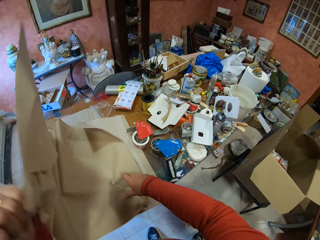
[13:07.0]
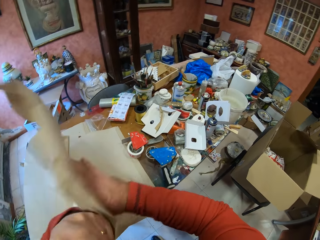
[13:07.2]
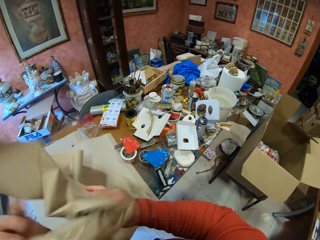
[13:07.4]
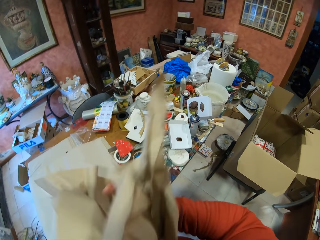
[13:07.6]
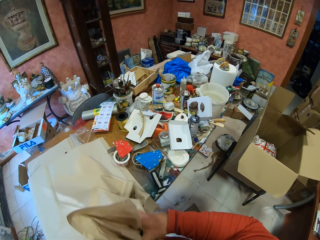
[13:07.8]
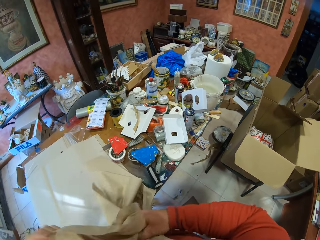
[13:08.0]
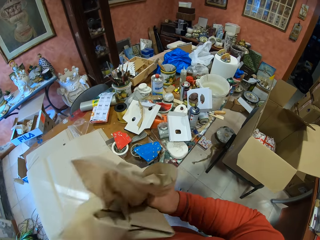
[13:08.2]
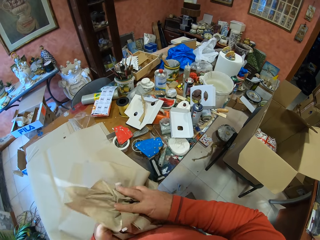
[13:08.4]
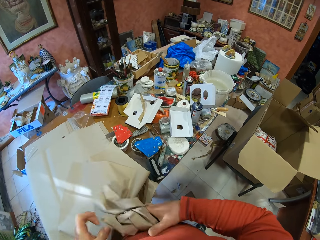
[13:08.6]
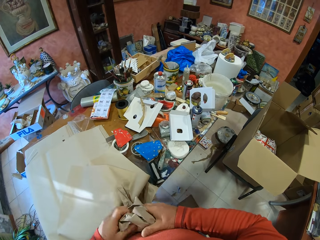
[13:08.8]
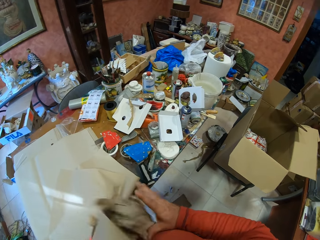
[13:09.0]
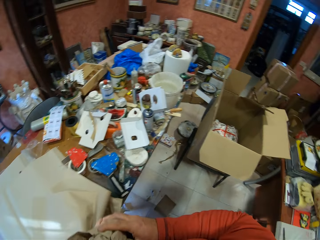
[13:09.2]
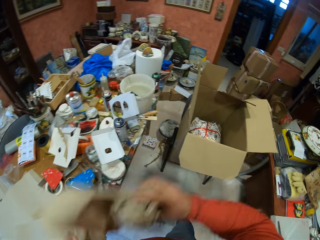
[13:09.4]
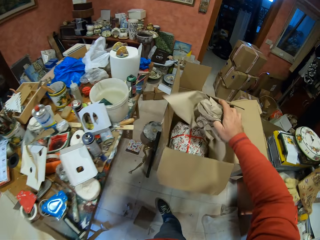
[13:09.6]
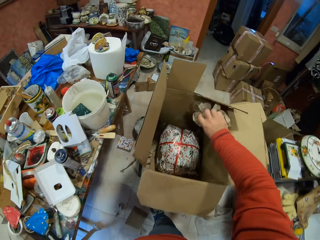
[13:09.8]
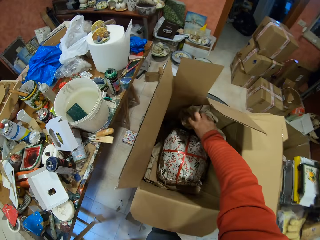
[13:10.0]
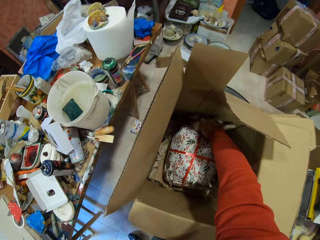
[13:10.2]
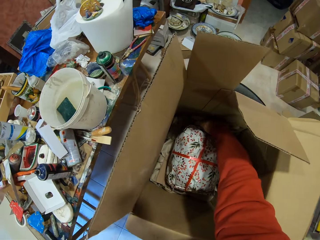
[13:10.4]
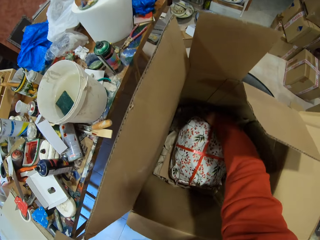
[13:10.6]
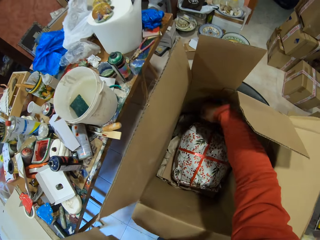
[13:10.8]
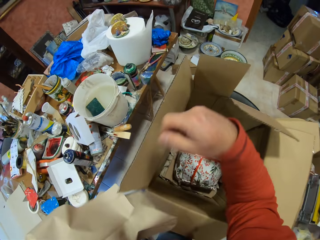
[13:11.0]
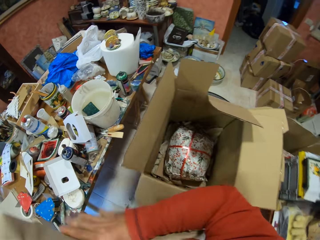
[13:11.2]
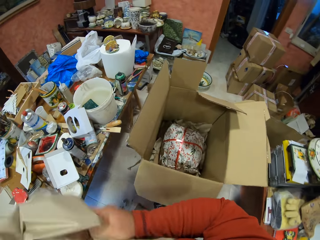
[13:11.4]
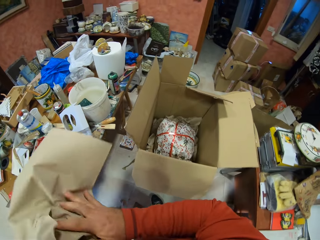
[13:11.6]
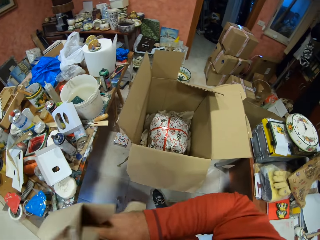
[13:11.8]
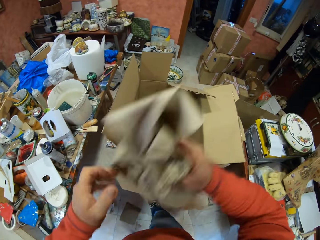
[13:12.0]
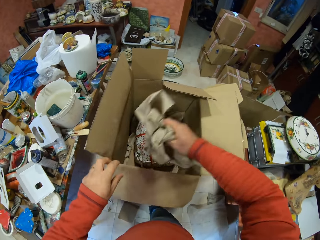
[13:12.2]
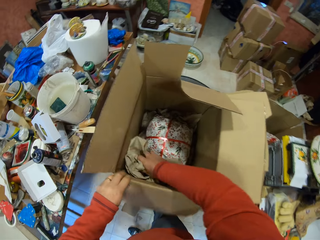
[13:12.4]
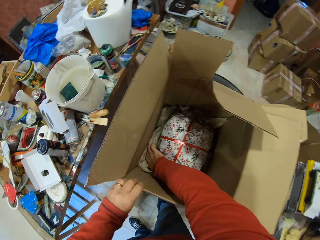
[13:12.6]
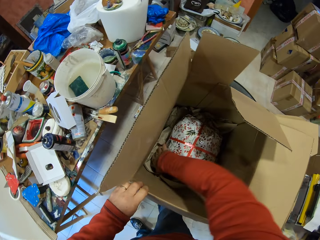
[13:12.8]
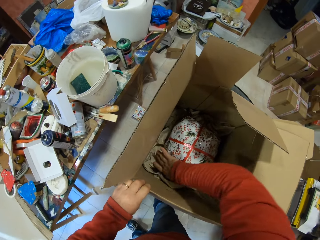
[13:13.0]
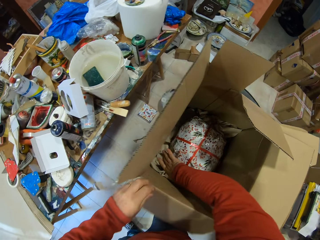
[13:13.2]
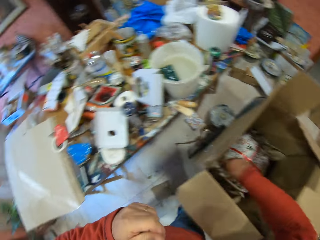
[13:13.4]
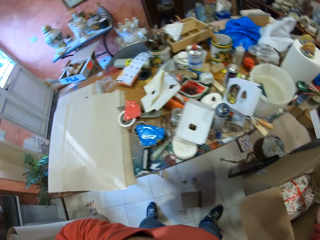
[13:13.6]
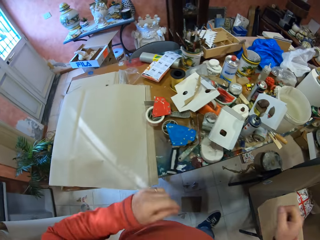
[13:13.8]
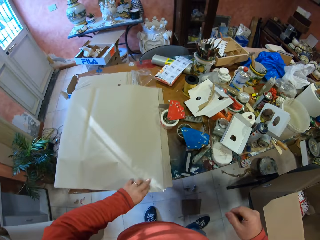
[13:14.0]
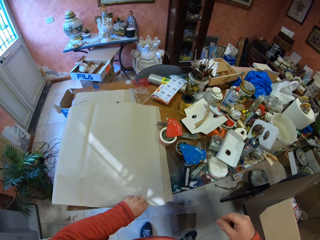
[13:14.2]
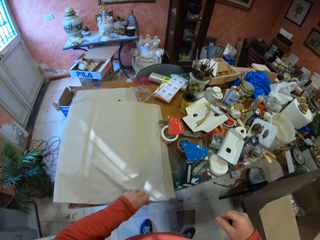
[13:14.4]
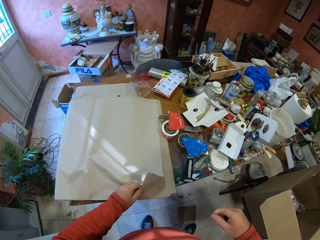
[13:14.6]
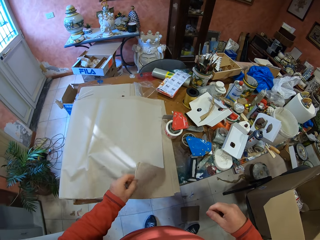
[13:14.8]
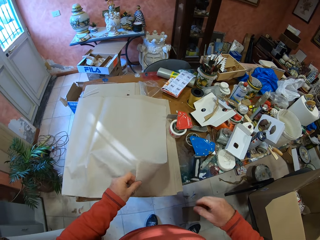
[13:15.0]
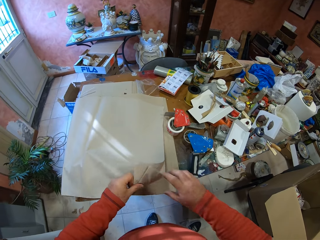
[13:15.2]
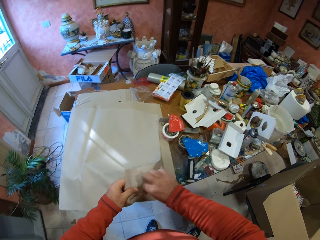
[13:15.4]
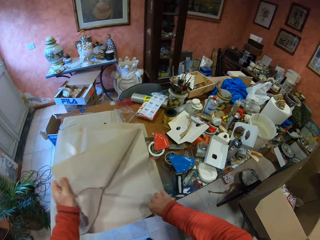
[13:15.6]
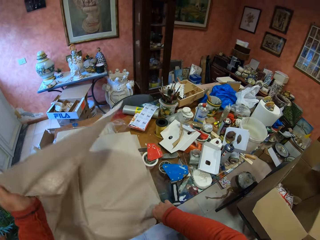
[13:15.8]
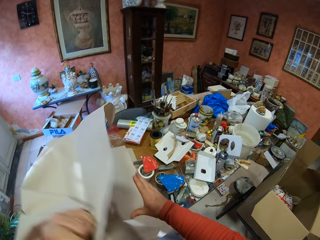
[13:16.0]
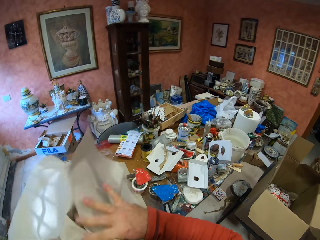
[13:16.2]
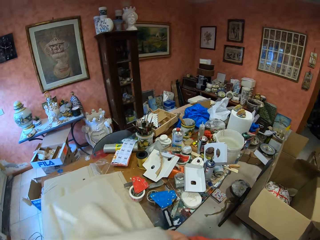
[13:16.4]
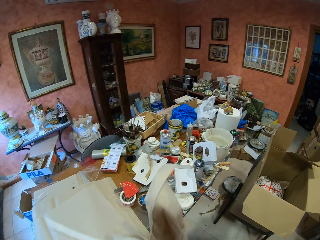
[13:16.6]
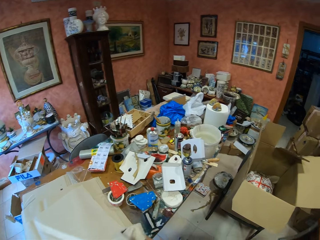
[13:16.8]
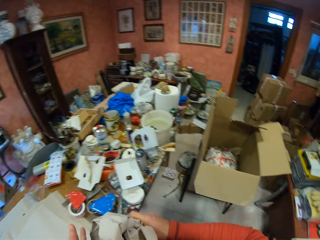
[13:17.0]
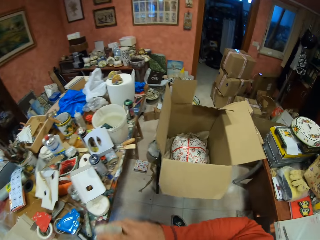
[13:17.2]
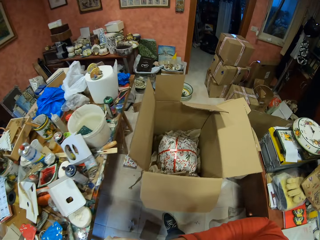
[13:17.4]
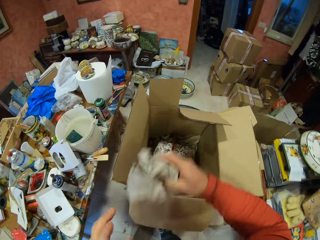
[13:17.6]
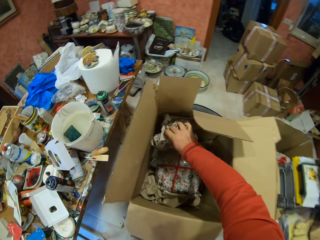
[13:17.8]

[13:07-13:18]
The camera wearer folds the paper. They place the folded paper in the carton box. They fold the paper. They place the folded paper in the carton box. They pick up the paper from the table. They fold the paper.

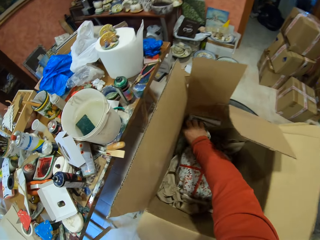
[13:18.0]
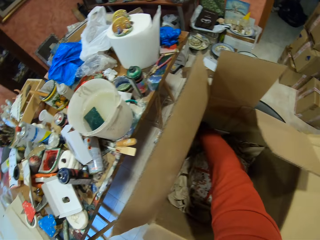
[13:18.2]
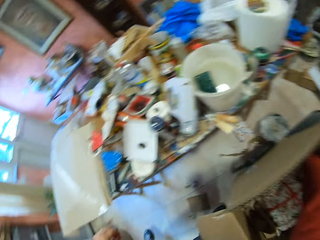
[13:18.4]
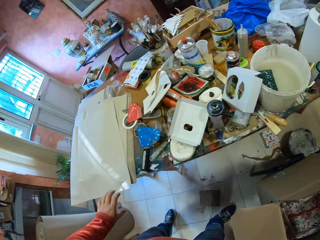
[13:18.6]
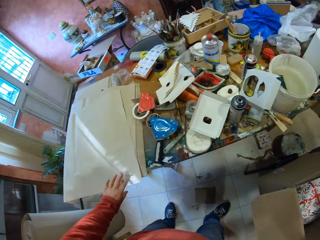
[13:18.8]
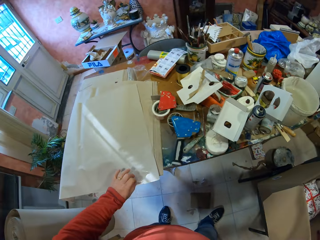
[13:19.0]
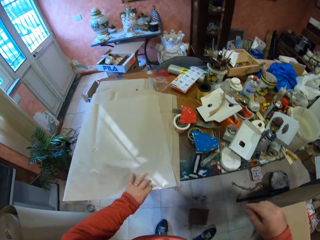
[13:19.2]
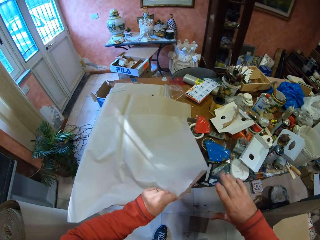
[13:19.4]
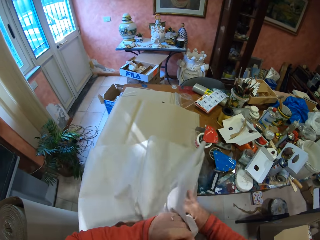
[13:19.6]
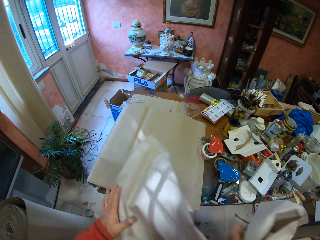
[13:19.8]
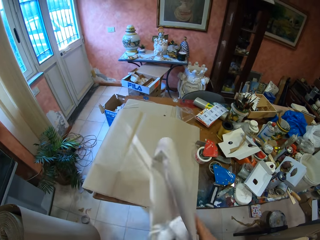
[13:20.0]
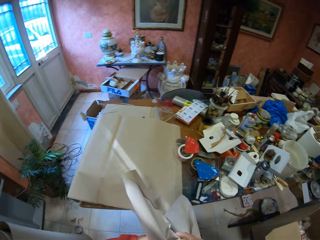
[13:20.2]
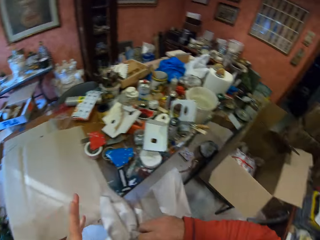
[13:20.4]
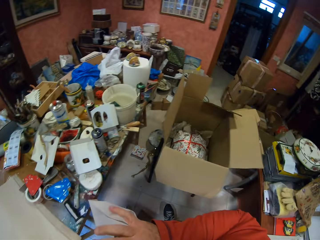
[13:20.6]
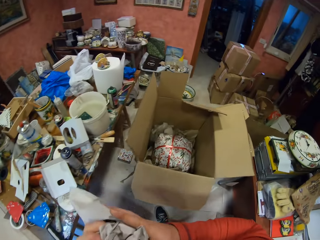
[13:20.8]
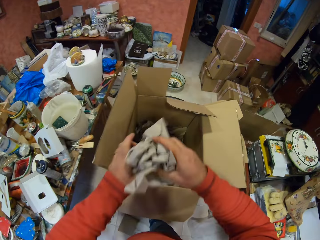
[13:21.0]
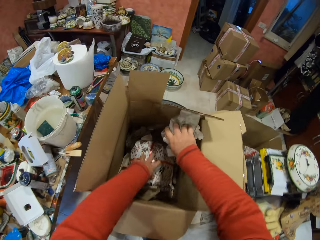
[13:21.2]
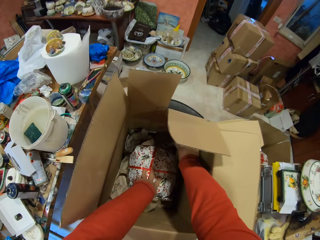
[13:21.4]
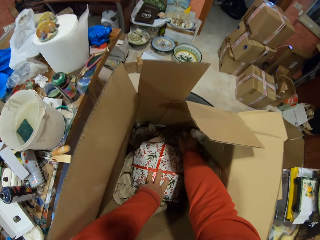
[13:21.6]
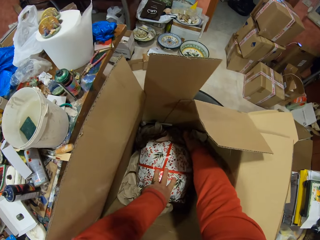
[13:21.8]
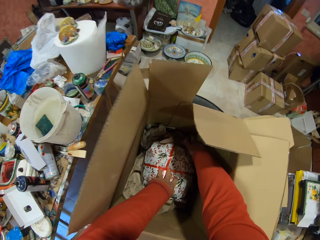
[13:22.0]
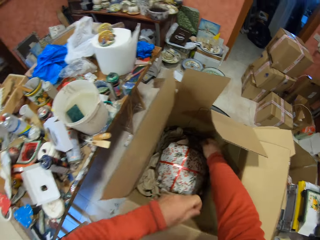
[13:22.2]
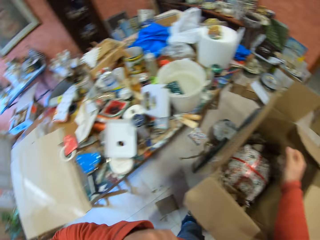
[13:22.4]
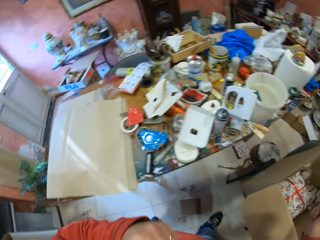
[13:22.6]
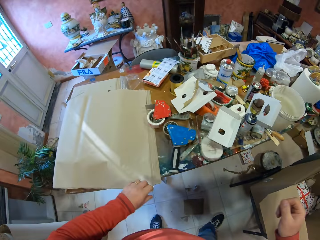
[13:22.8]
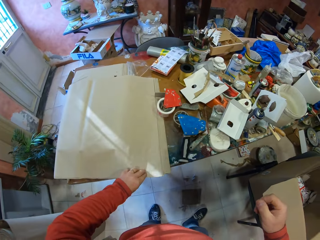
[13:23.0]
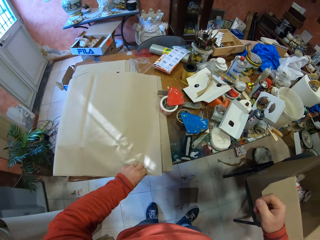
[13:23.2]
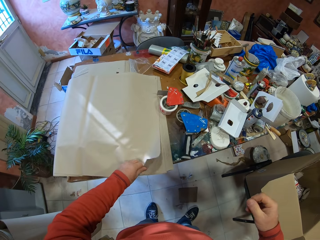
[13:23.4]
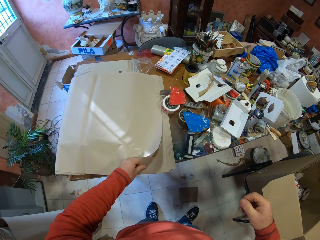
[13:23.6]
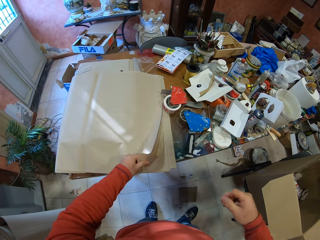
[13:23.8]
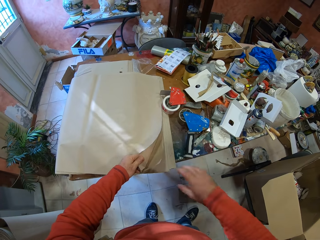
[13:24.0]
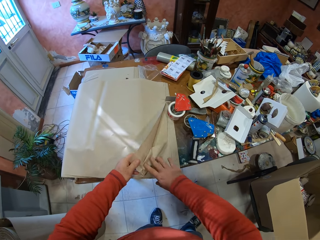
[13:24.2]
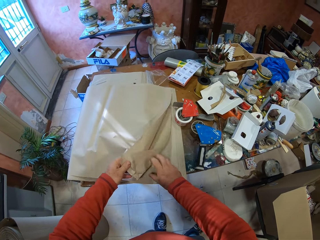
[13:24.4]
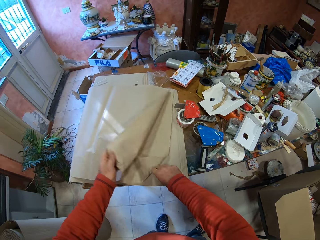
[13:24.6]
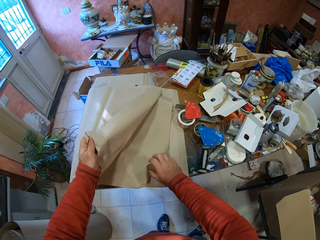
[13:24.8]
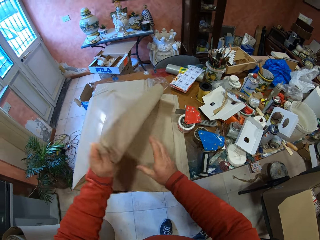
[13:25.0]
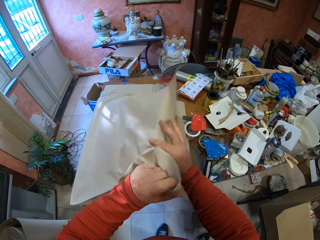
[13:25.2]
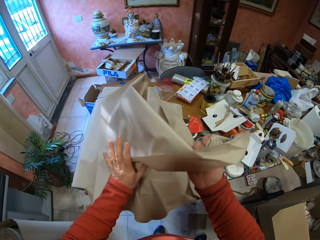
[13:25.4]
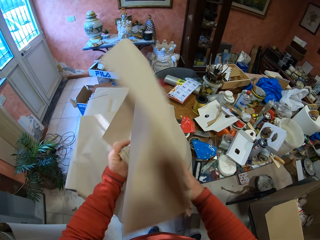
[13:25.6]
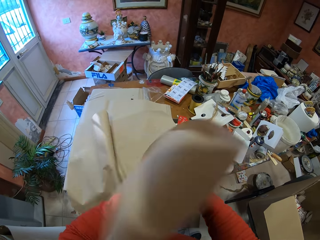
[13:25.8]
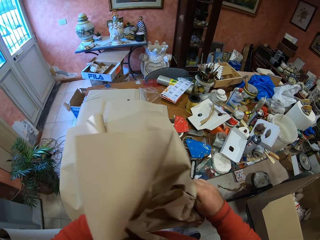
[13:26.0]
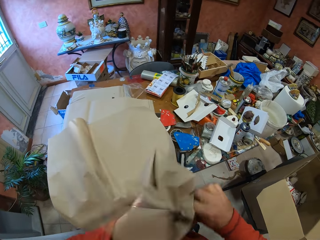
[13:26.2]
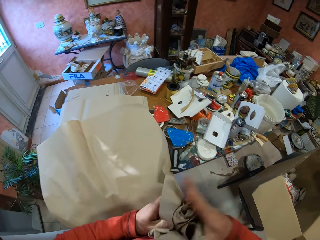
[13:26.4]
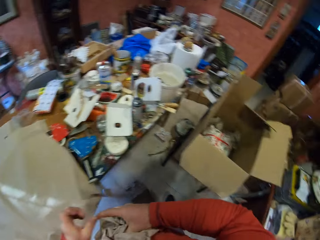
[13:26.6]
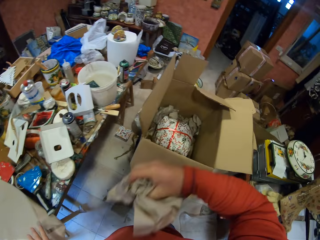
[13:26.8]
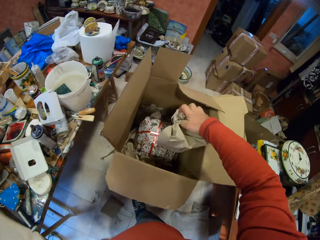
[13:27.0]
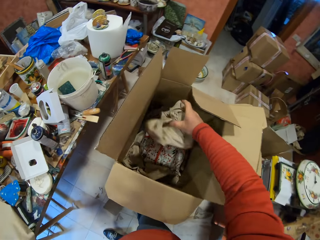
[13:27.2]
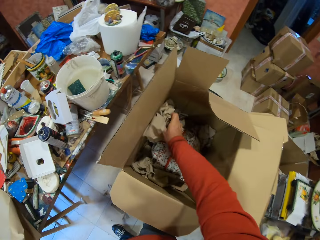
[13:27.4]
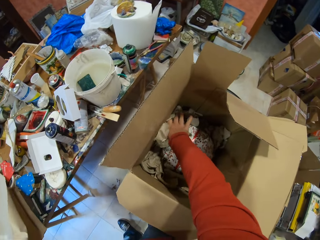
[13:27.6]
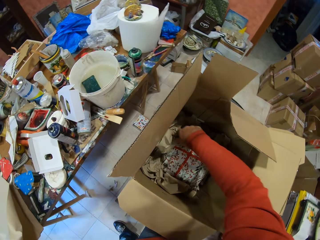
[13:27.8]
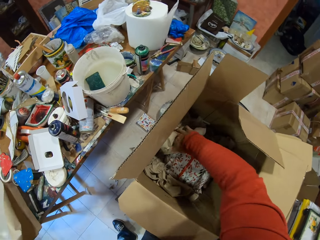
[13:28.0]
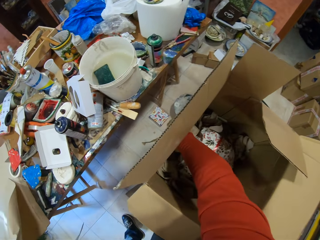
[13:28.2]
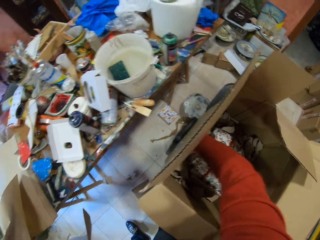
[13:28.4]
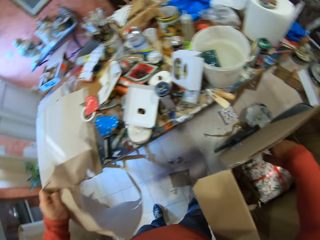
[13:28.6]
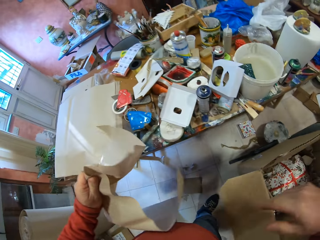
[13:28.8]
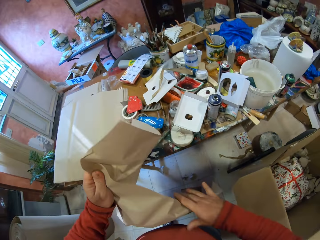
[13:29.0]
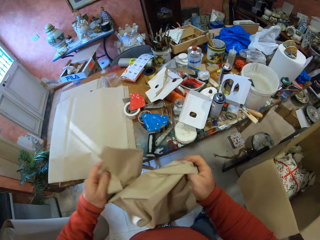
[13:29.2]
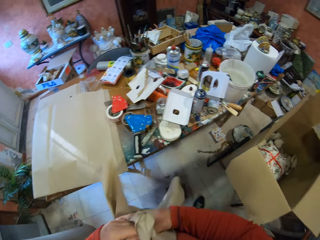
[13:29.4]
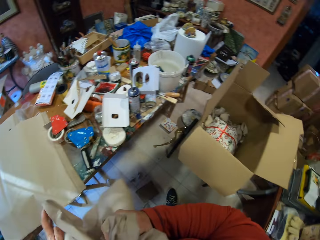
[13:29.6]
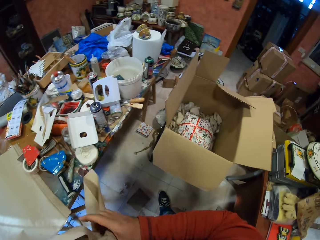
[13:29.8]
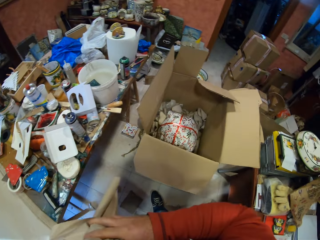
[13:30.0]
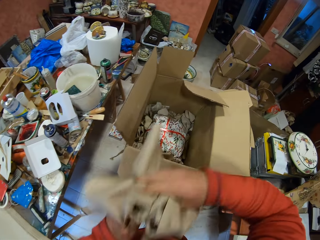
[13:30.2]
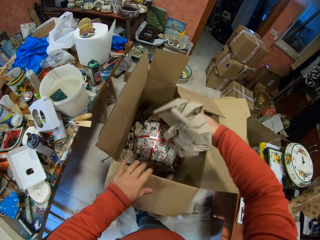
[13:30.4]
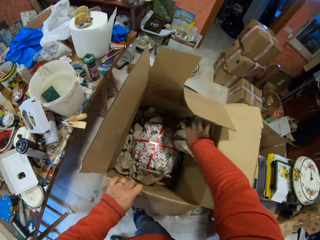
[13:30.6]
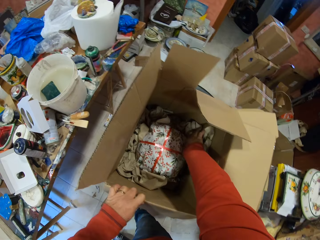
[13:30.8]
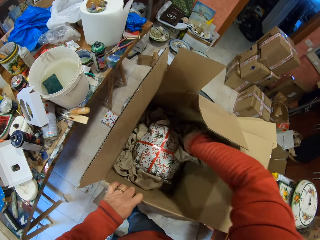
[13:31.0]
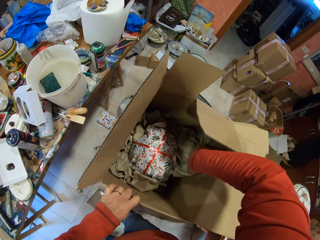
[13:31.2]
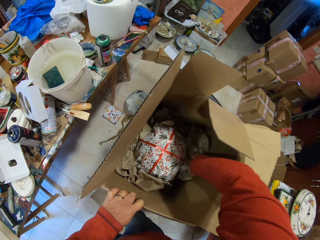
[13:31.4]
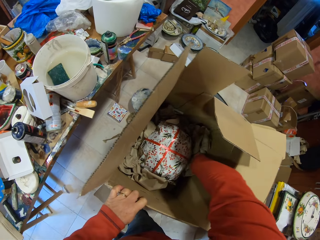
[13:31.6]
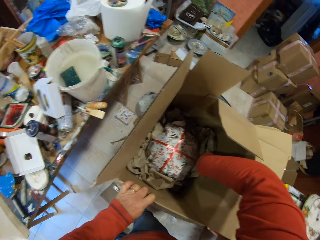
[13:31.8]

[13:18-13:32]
The camera wearer places the folded paper in the carton box. They pick up a paper from the table. They fold the paper. They place the folded paper in the carton box. They pick up the paper from the table. They fold the paper. They place the folded paper in the carton box. They pick up the paper from the table. They fold the paper. They place the folded paper in the carton box.
